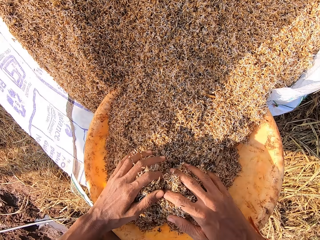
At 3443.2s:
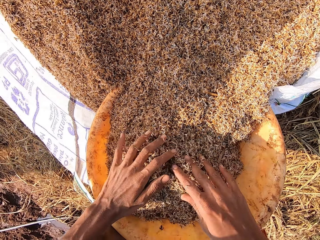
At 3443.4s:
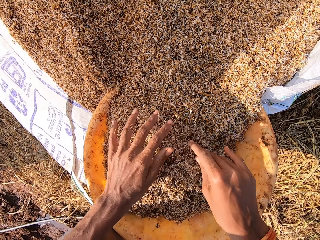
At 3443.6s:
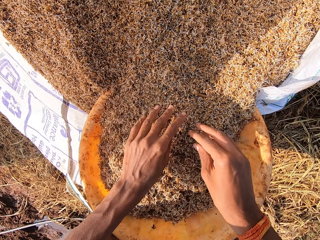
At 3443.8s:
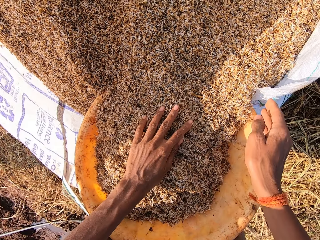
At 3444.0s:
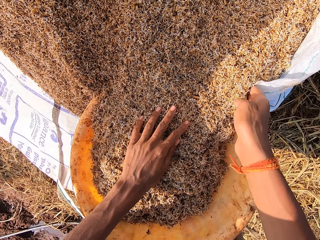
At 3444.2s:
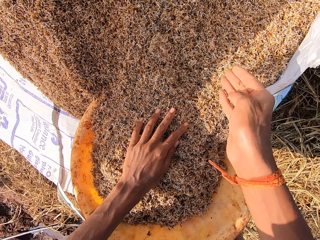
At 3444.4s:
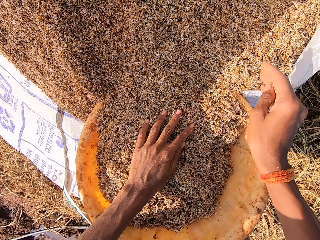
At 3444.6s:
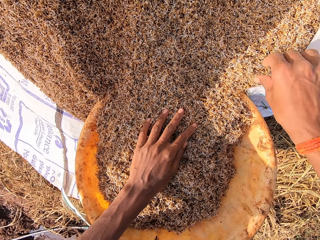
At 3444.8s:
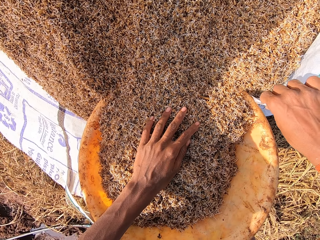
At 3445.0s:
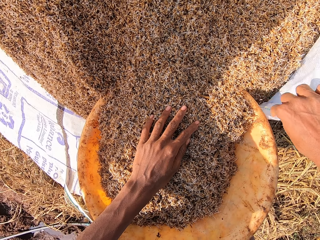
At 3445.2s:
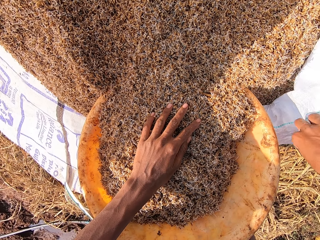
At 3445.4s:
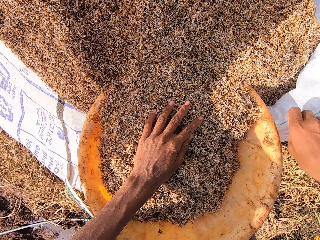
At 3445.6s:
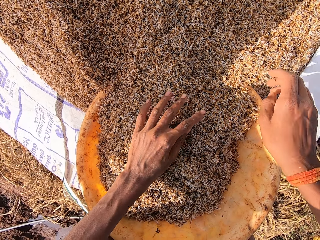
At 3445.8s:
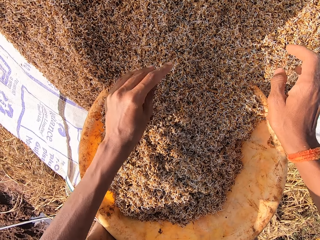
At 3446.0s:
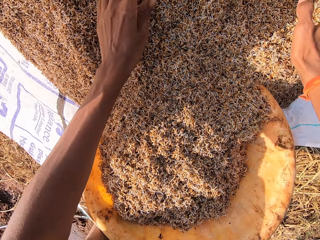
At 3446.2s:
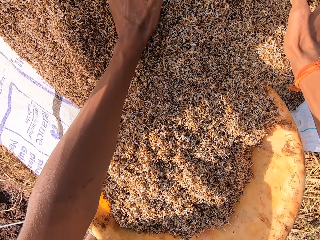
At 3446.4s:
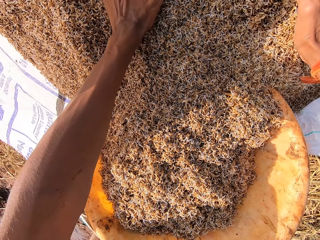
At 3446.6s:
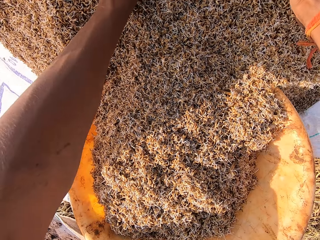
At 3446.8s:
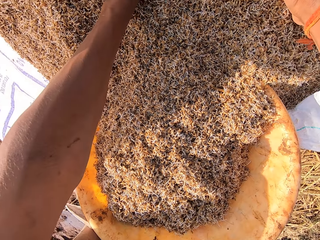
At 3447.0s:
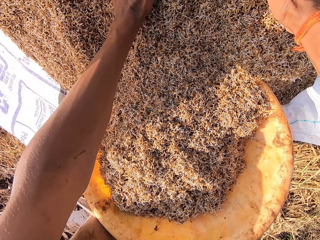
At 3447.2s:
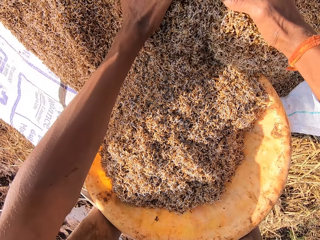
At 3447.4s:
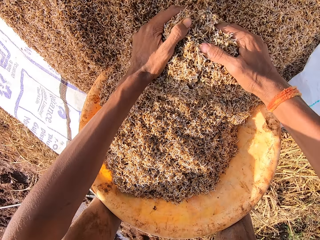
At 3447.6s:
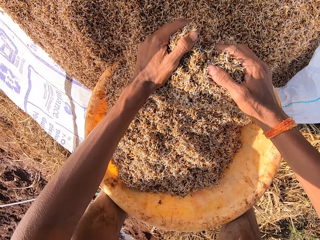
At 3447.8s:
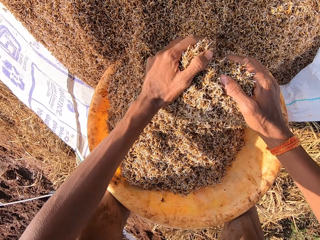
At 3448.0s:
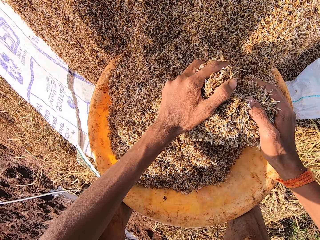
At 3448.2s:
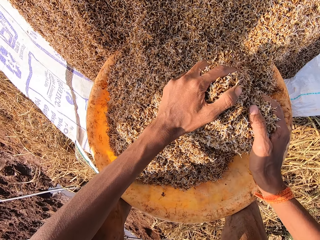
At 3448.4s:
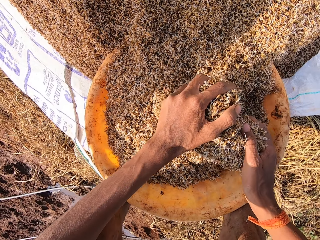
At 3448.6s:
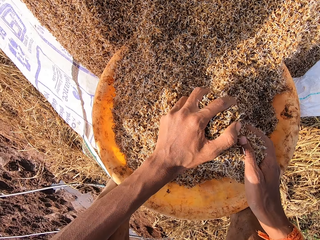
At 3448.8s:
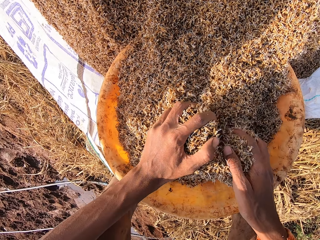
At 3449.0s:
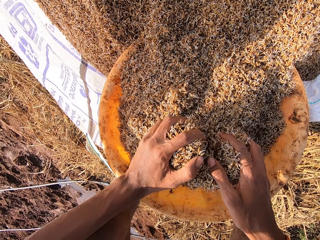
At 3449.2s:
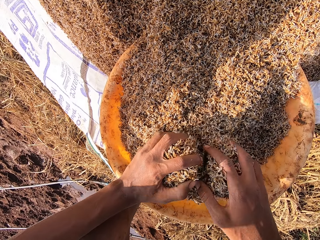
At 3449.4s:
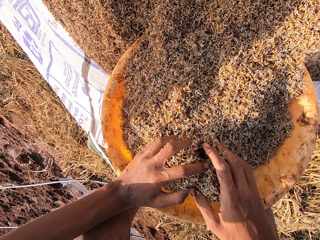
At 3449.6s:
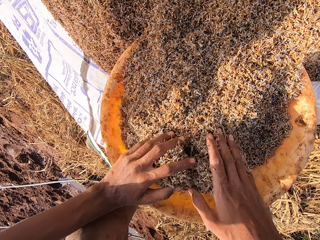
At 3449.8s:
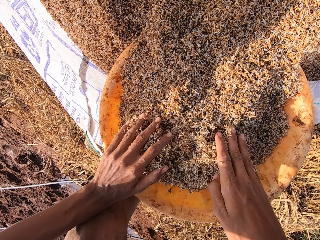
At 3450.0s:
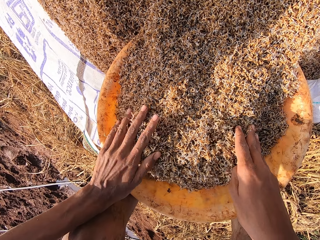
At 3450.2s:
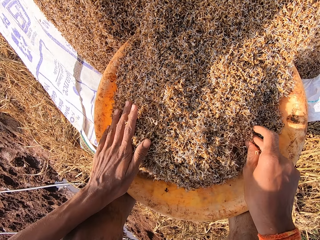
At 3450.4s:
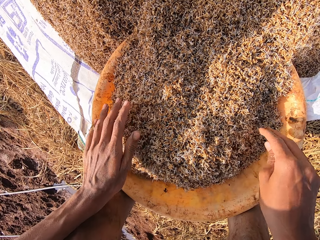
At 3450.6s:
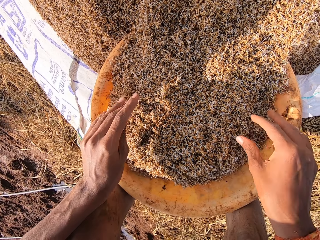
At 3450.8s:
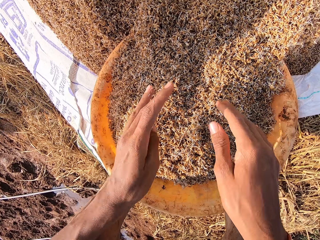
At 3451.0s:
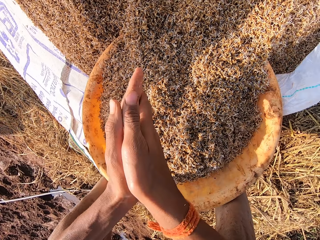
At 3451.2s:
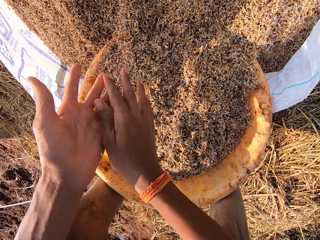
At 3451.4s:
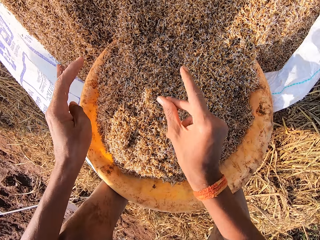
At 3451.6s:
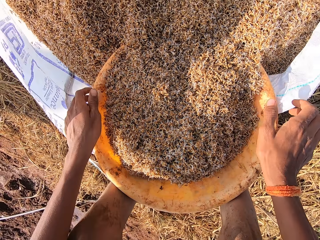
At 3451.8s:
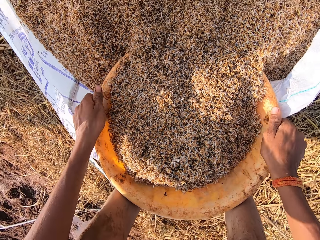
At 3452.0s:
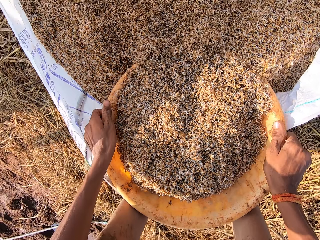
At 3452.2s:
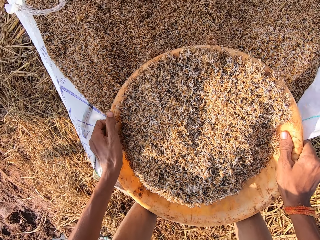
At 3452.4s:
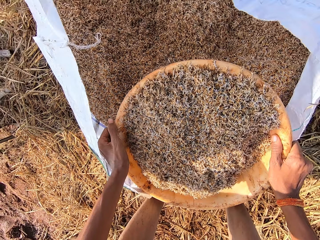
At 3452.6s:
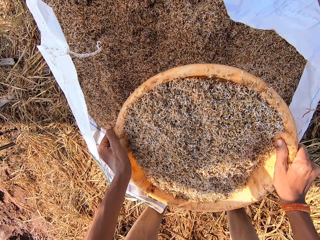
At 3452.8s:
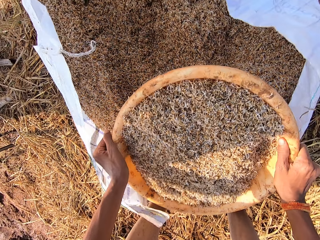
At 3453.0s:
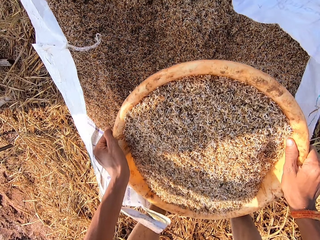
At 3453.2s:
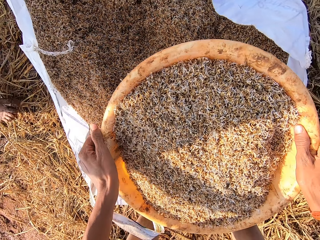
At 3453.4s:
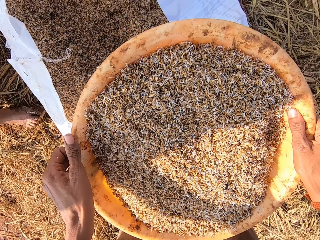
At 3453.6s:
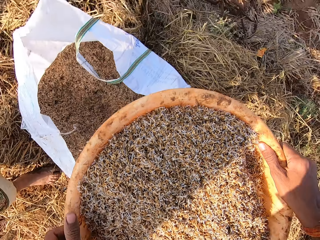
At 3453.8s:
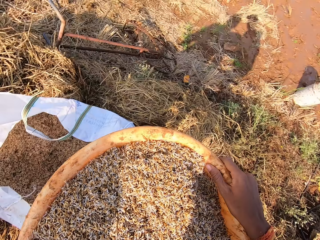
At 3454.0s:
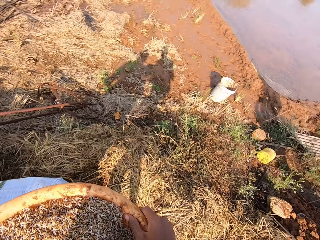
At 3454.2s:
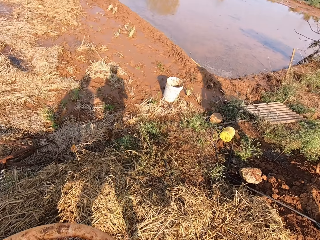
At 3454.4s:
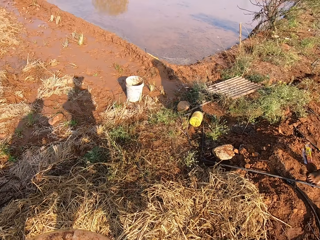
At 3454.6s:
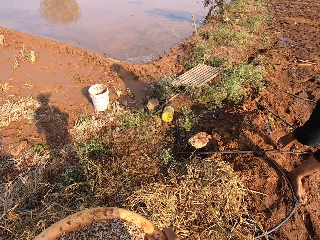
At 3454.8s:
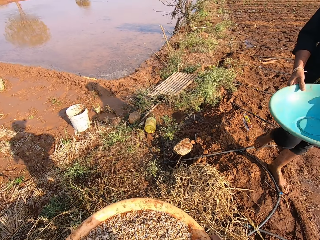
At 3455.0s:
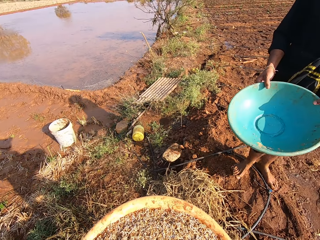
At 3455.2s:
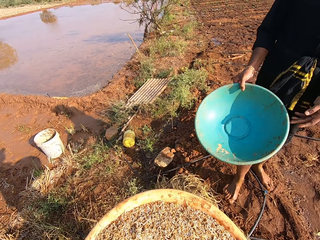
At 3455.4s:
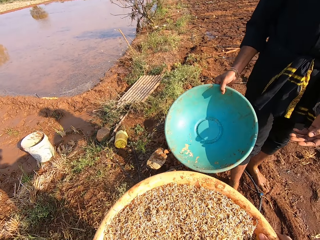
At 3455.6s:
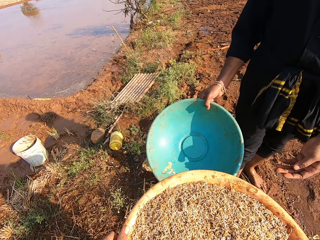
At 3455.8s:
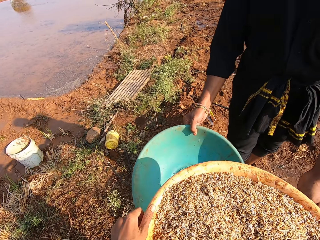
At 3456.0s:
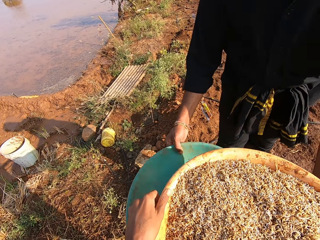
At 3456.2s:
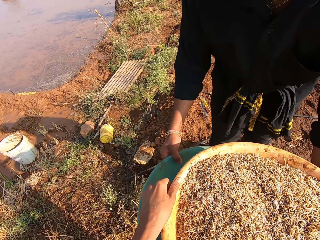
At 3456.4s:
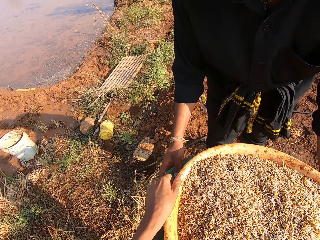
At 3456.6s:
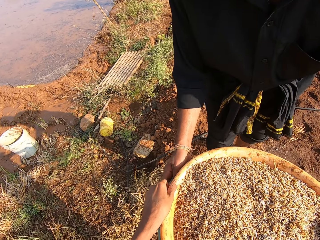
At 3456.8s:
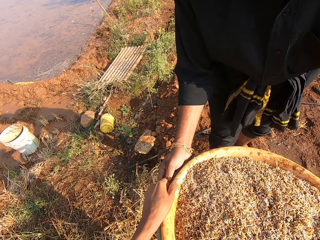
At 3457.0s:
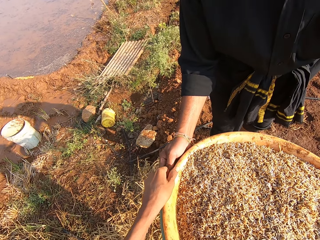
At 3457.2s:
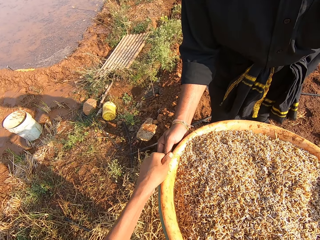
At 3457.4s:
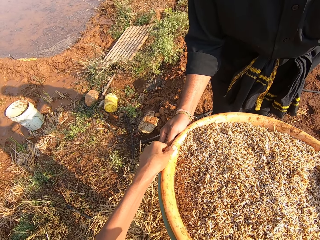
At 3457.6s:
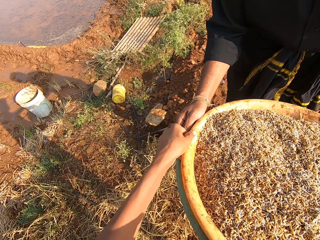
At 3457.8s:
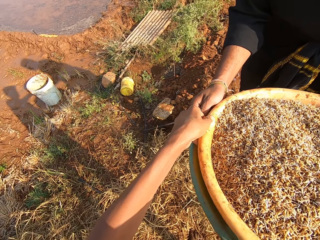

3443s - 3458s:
The camera wearer adjusts the grains on the sack with his right hand. He adjusts the sack with his right hand. He packs the grains from the sack into the bowl with both hands. He dusts the grains from his hands into the bowl. He rubs his hands. He carries the bowl with his hands. He adjusts the grains in the bowl with both hands. He shakes the bowl. He walks around the field. He places the bowl of grains on the bowl in a man's hands with his hands.

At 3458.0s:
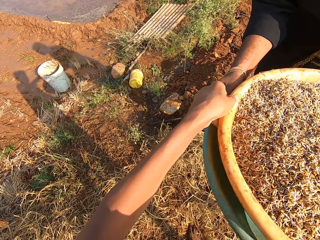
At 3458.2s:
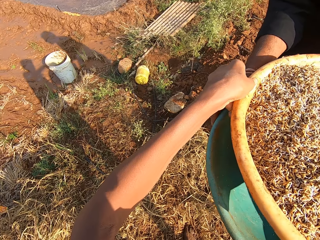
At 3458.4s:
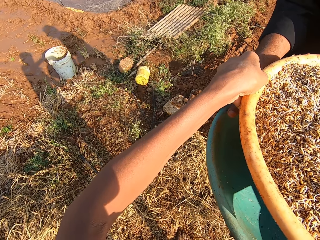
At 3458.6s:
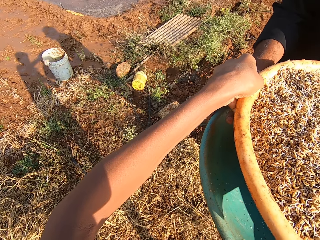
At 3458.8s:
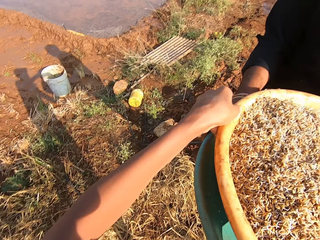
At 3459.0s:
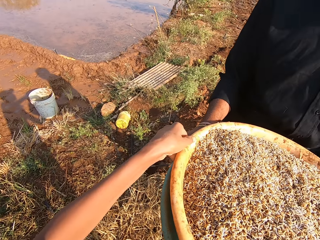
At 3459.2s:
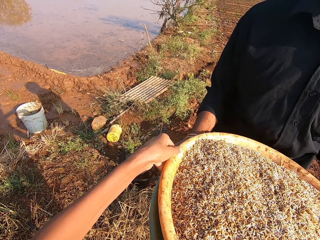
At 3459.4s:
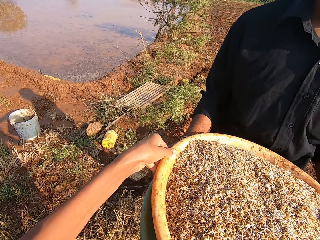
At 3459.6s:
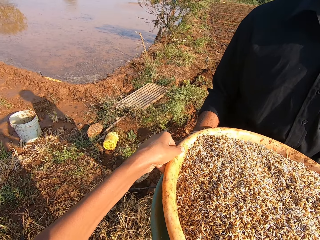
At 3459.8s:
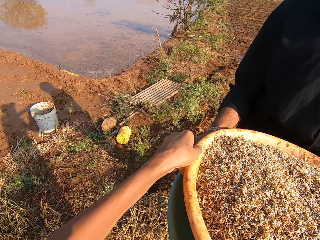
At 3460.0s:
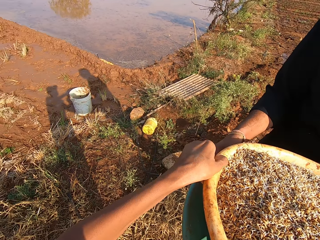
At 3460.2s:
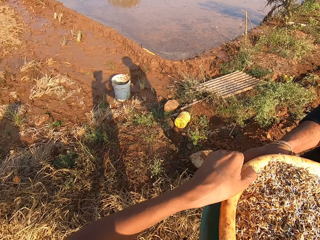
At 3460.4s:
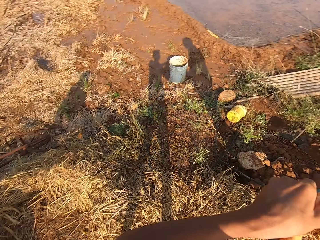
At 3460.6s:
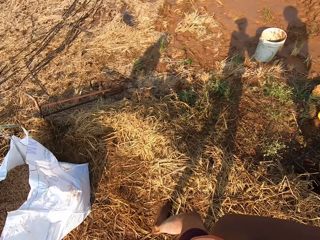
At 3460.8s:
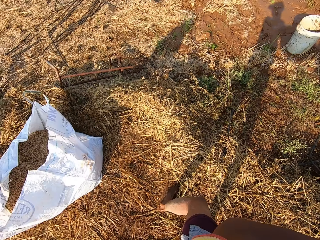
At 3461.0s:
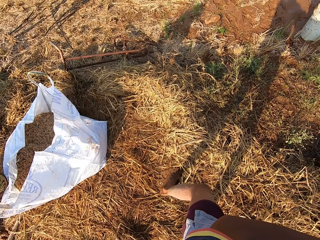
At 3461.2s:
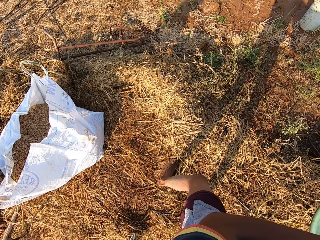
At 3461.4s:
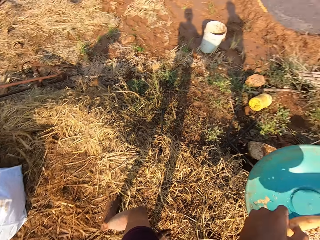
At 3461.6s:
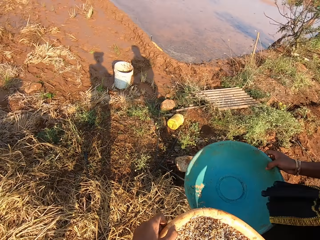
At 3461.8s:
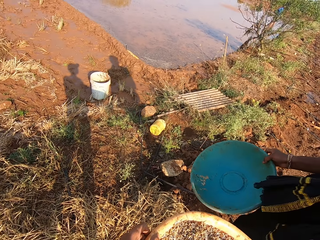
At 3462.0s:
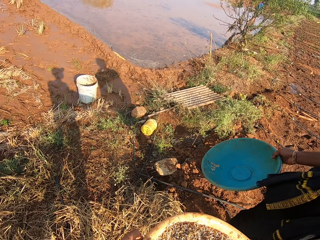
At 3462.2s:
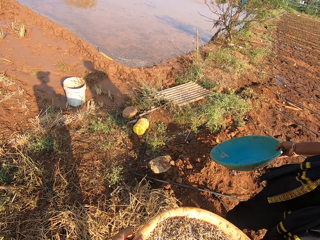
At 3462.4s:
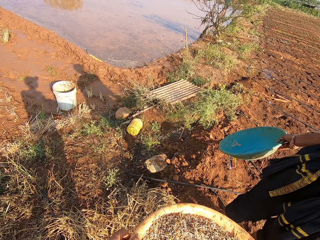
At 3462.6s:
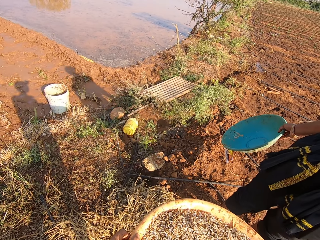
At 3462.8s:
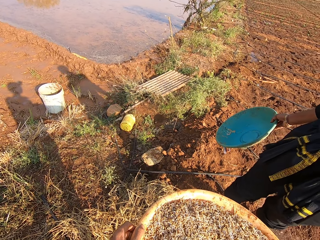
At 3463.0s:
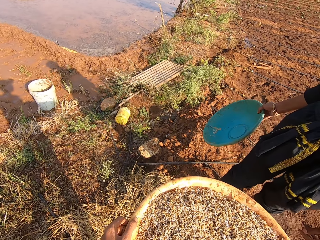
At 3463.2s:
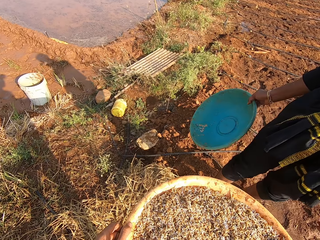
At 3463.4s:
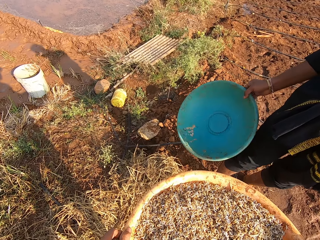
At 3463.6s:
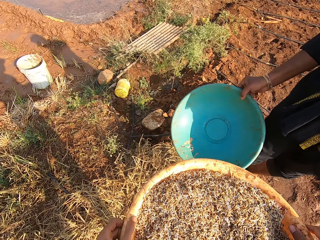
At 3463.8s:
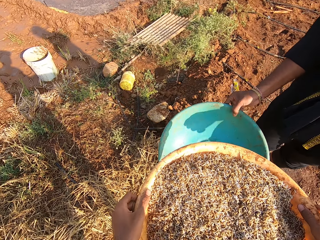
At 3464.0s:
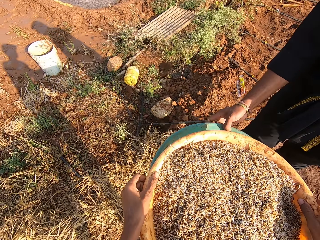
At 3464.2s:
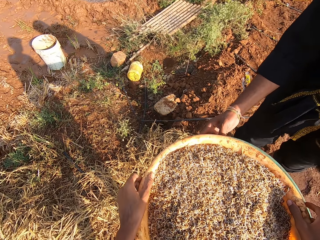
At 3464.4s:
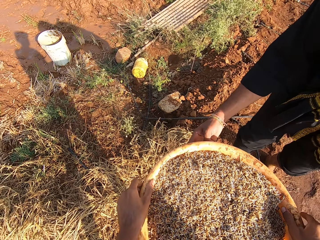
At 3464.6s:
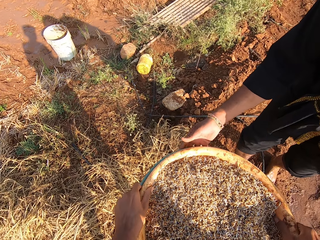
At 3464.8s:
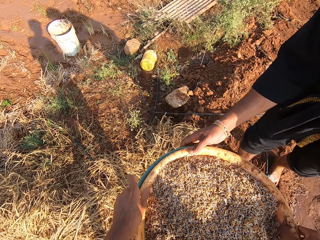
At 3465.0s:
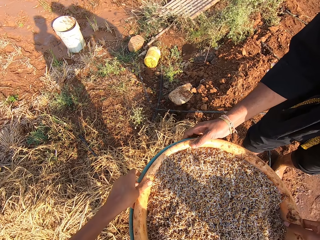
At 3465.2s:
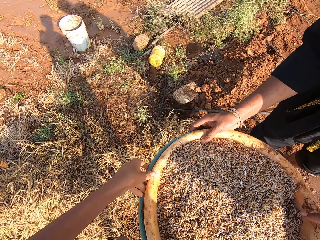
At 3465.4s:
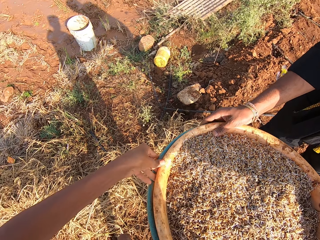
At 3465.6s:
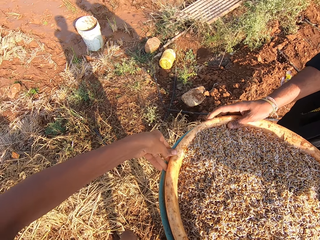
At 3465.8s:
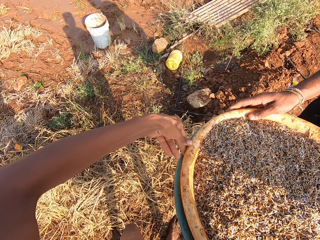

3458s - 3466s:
The camera wearer talks to the man. The man talks to the camera wearer. The man holds the bowl with his right hand. The camera wearer talks to the man. The man gives the camera wearer the basin.
